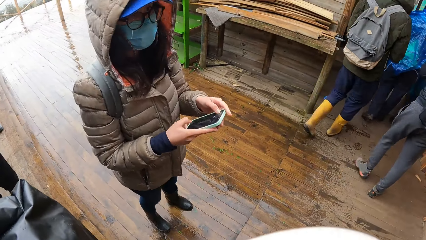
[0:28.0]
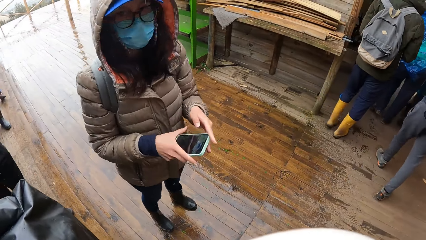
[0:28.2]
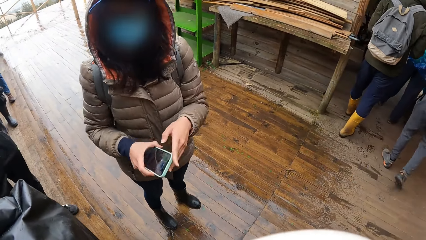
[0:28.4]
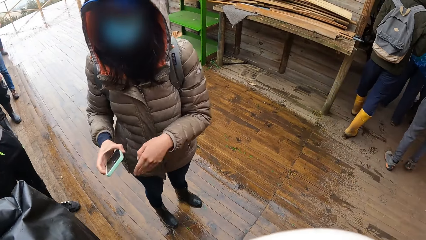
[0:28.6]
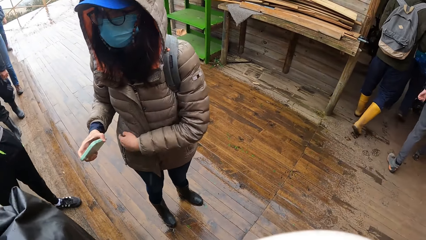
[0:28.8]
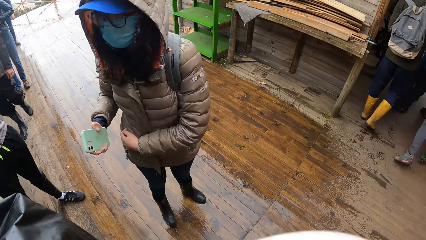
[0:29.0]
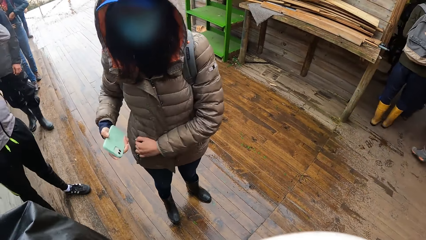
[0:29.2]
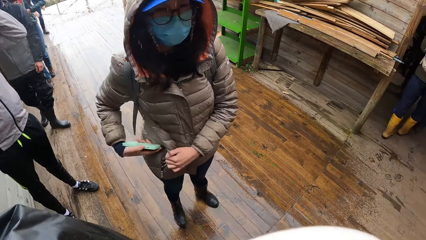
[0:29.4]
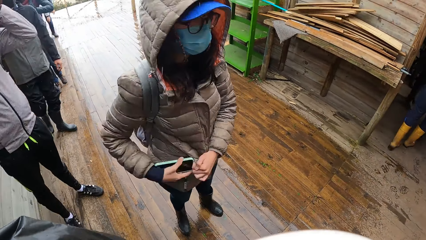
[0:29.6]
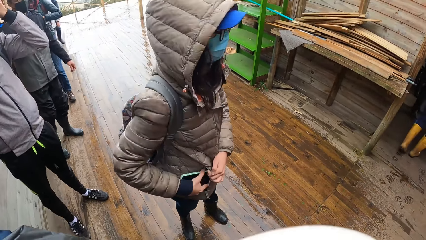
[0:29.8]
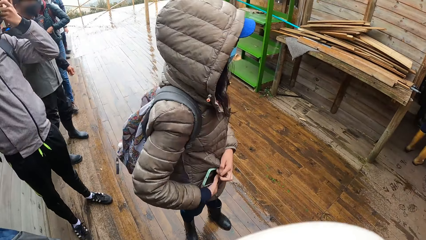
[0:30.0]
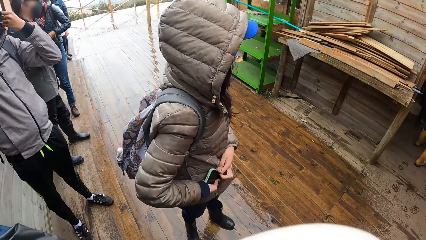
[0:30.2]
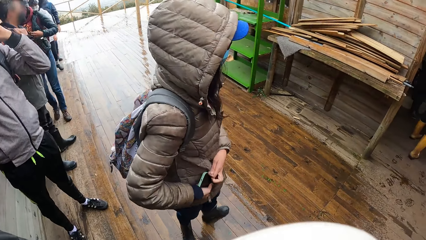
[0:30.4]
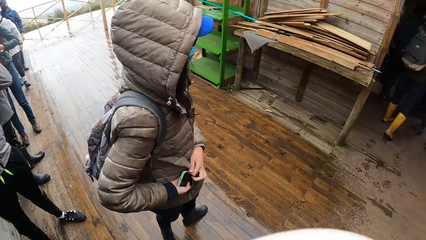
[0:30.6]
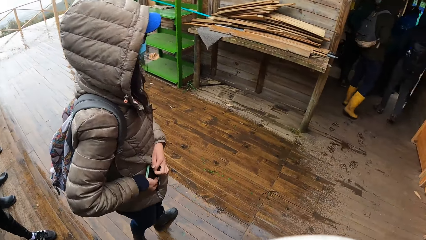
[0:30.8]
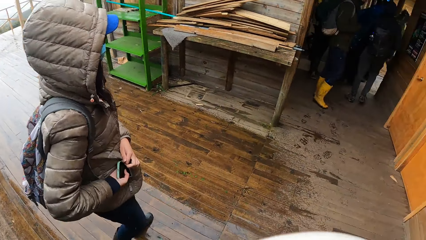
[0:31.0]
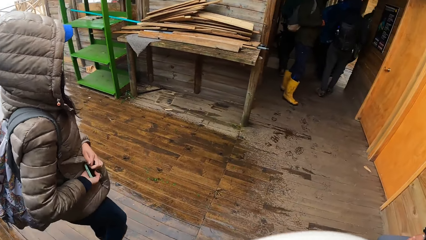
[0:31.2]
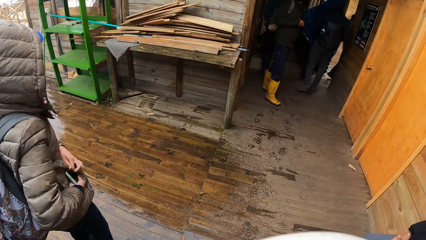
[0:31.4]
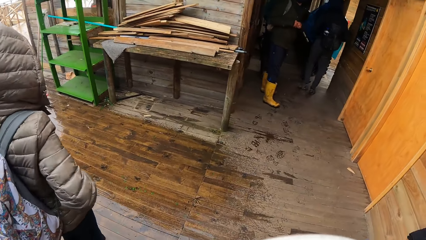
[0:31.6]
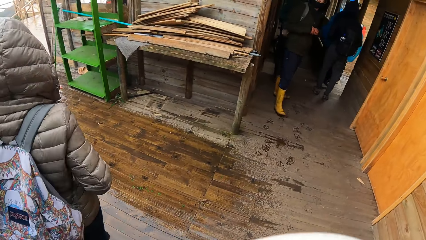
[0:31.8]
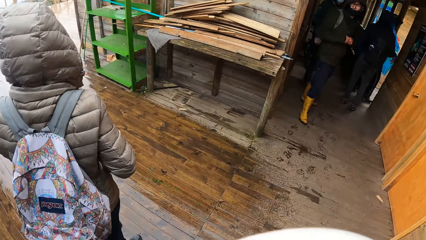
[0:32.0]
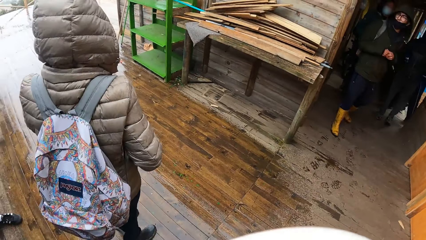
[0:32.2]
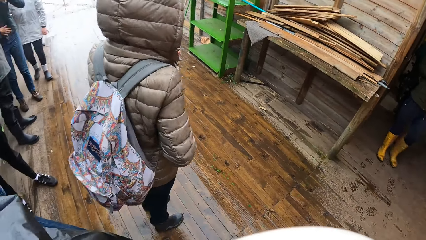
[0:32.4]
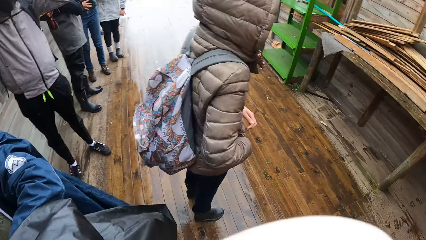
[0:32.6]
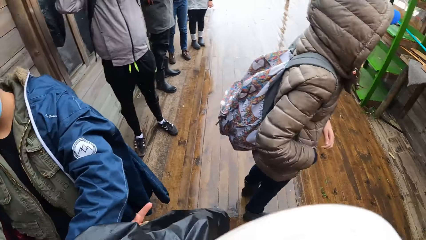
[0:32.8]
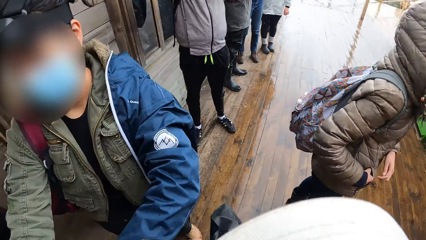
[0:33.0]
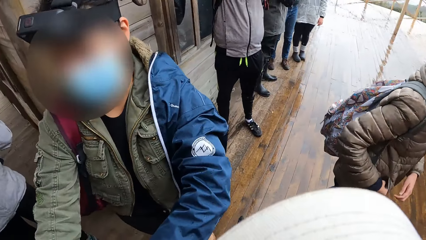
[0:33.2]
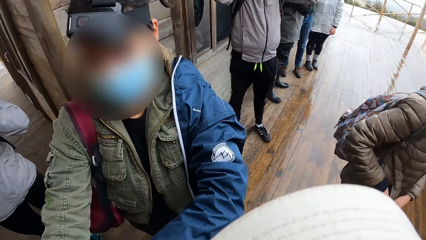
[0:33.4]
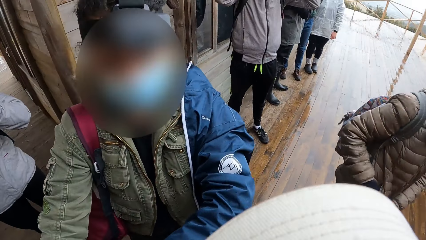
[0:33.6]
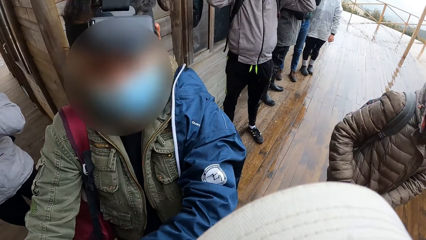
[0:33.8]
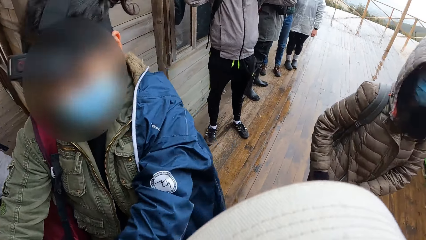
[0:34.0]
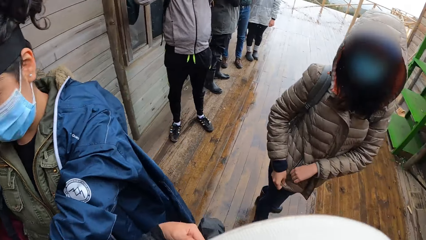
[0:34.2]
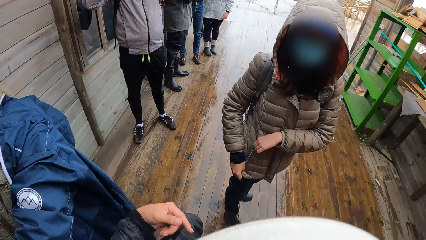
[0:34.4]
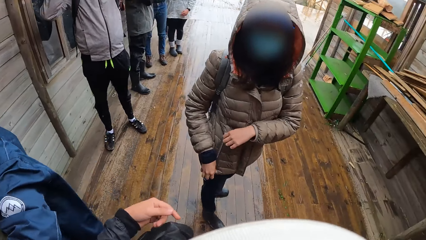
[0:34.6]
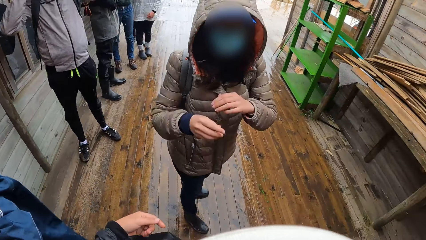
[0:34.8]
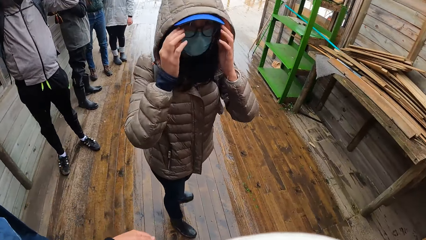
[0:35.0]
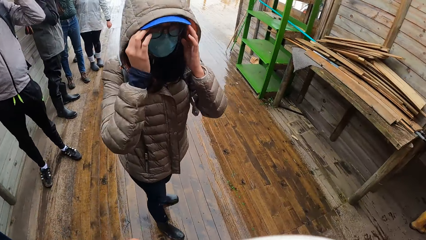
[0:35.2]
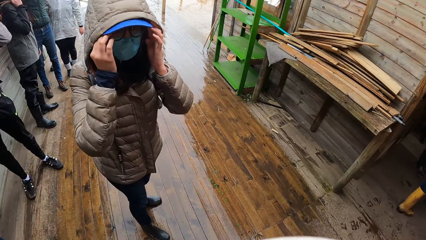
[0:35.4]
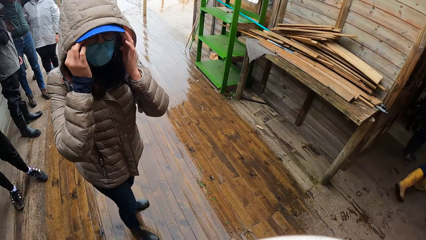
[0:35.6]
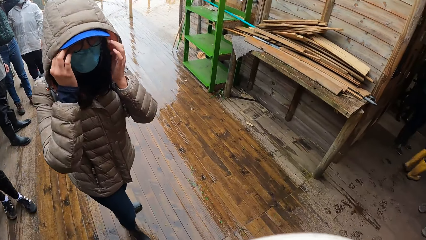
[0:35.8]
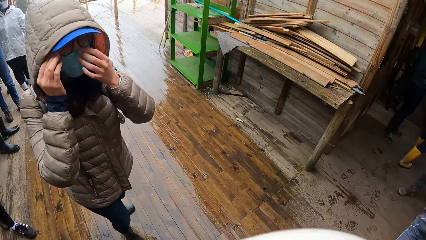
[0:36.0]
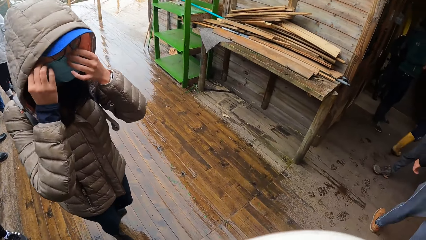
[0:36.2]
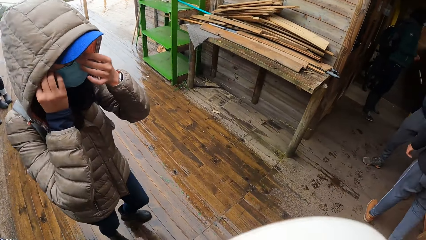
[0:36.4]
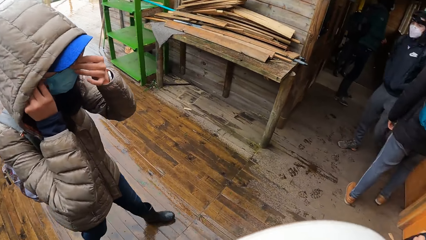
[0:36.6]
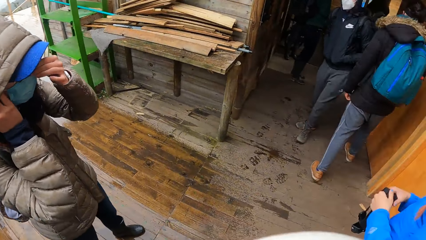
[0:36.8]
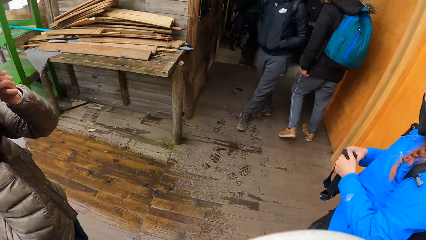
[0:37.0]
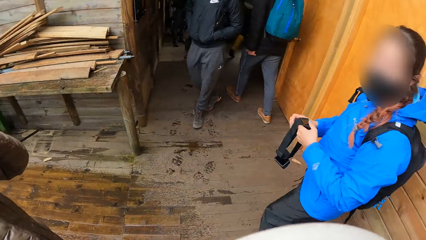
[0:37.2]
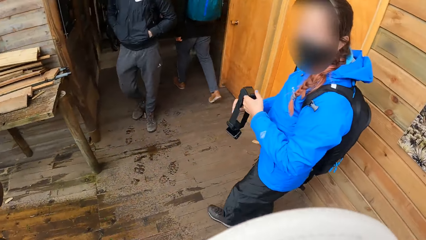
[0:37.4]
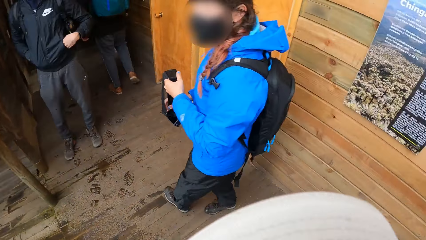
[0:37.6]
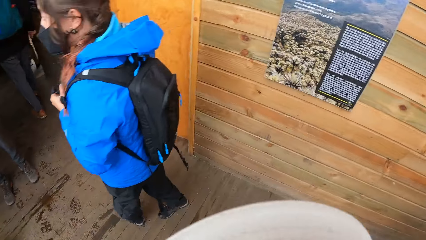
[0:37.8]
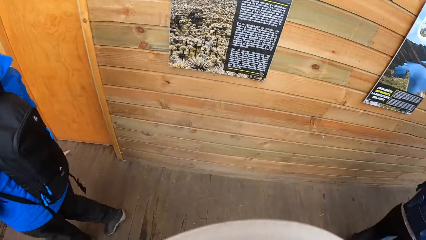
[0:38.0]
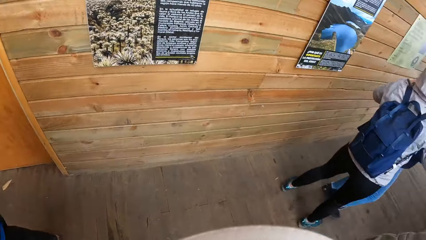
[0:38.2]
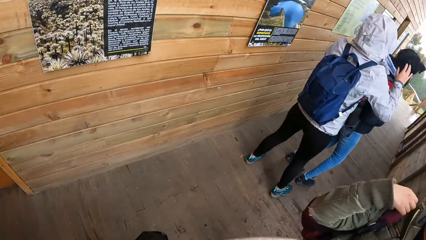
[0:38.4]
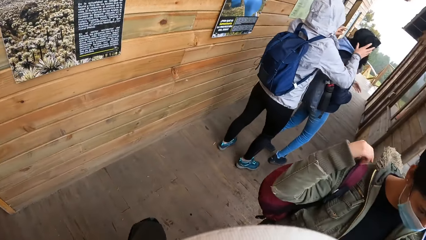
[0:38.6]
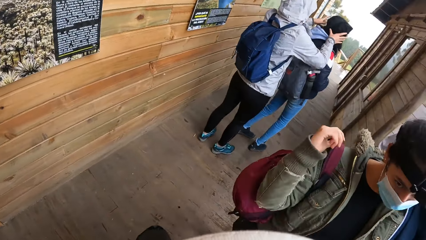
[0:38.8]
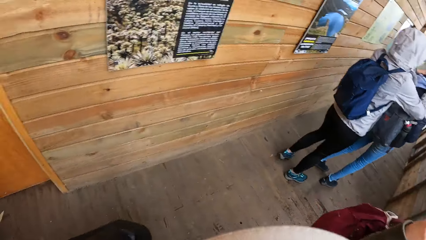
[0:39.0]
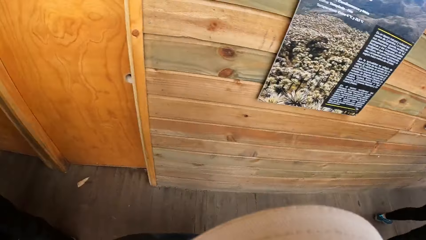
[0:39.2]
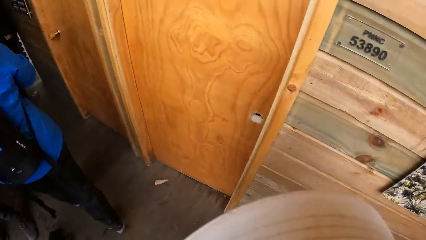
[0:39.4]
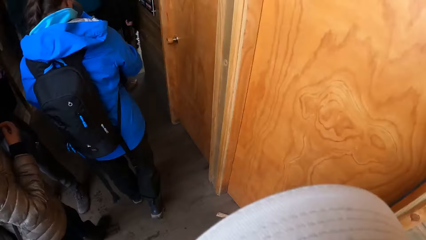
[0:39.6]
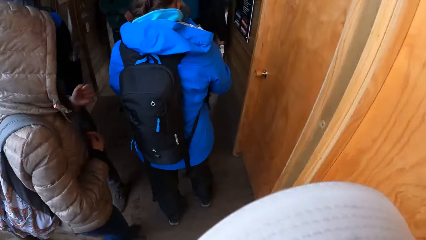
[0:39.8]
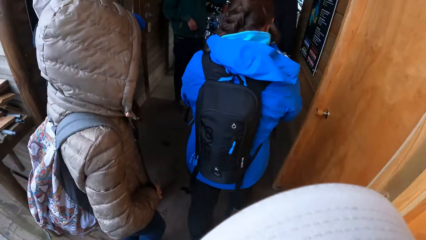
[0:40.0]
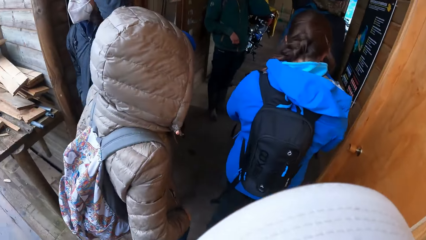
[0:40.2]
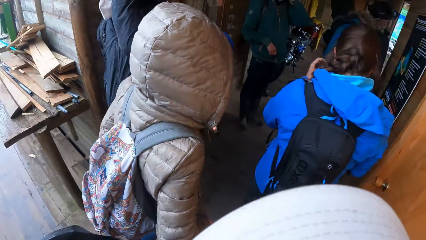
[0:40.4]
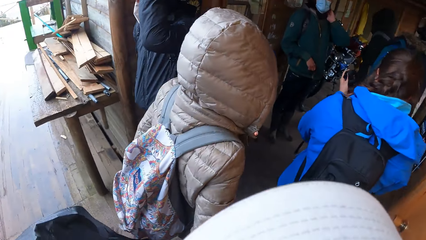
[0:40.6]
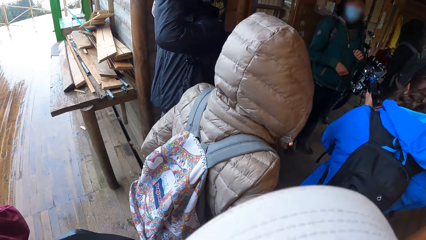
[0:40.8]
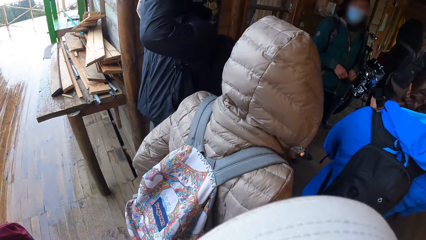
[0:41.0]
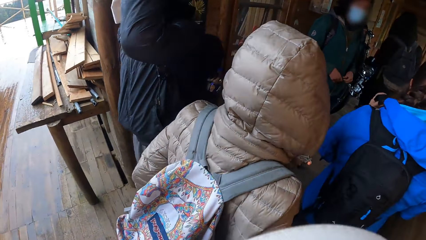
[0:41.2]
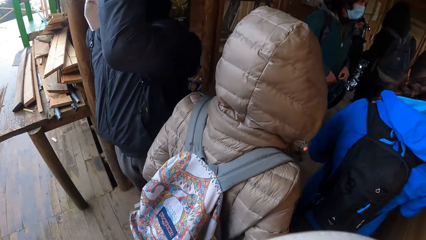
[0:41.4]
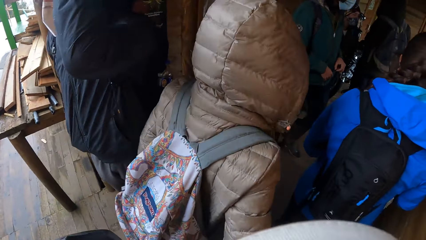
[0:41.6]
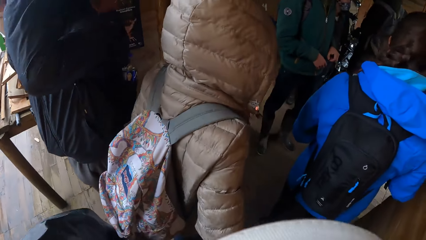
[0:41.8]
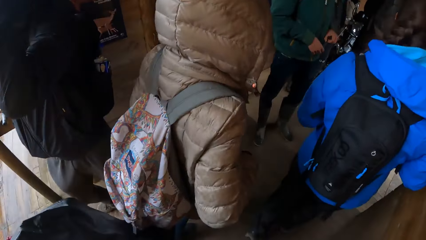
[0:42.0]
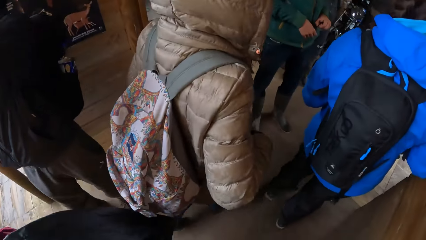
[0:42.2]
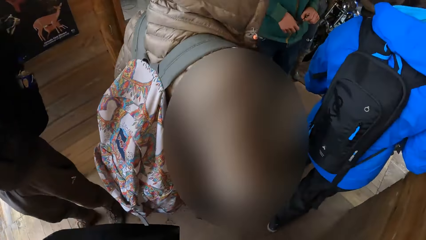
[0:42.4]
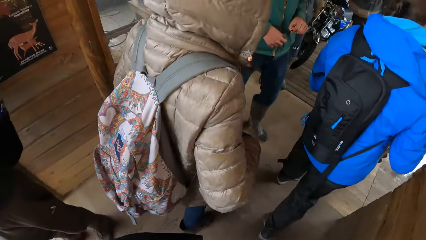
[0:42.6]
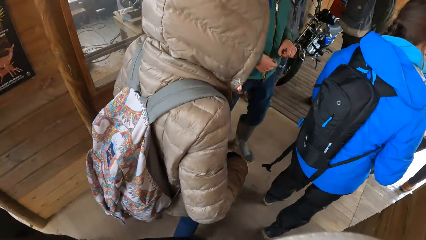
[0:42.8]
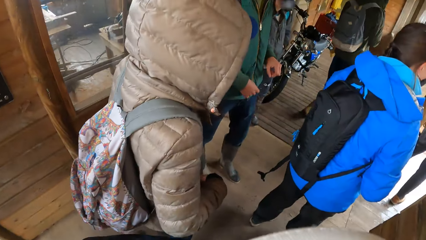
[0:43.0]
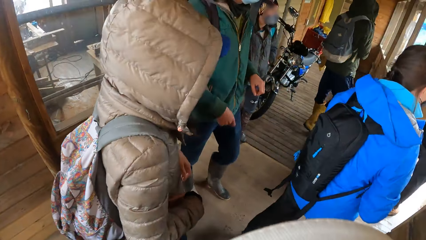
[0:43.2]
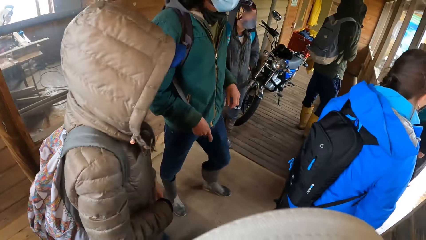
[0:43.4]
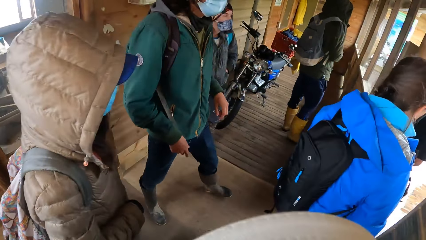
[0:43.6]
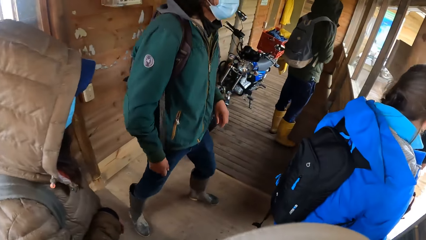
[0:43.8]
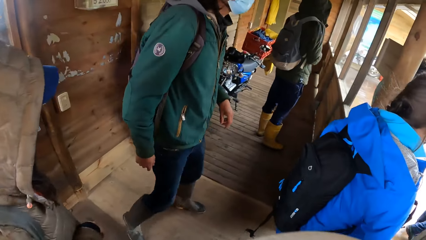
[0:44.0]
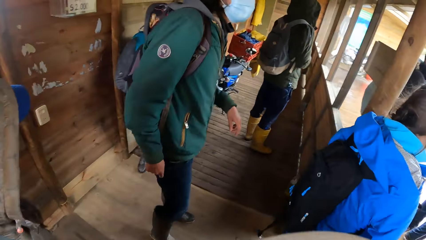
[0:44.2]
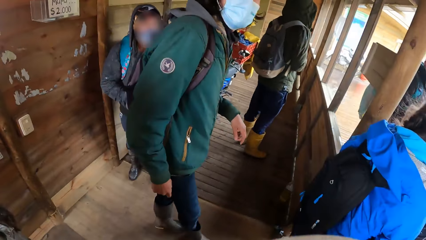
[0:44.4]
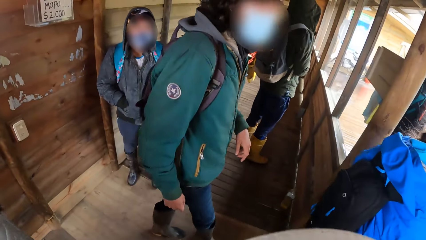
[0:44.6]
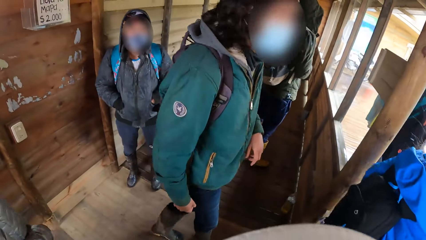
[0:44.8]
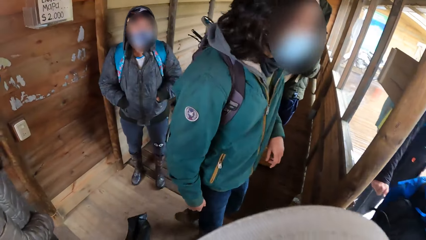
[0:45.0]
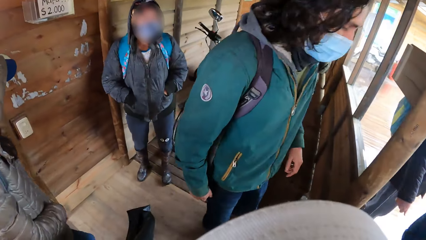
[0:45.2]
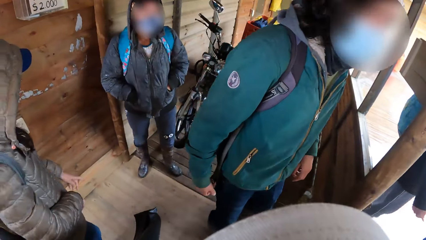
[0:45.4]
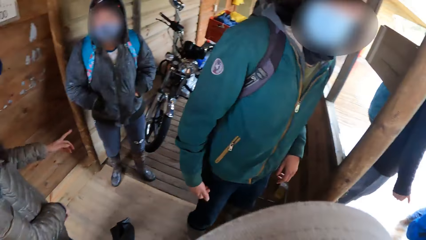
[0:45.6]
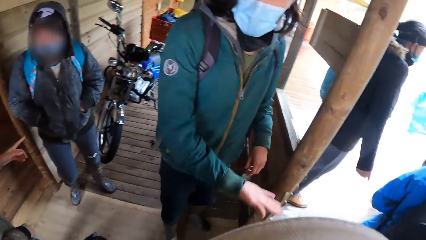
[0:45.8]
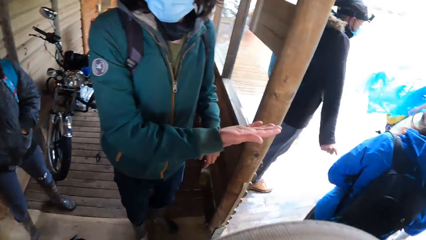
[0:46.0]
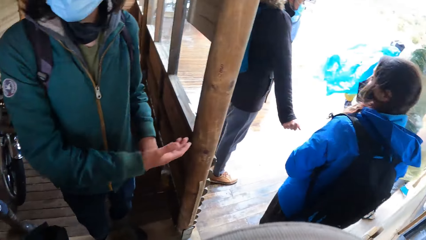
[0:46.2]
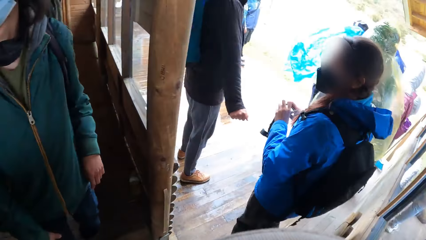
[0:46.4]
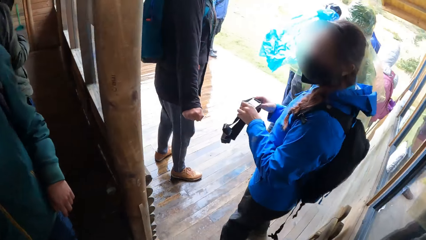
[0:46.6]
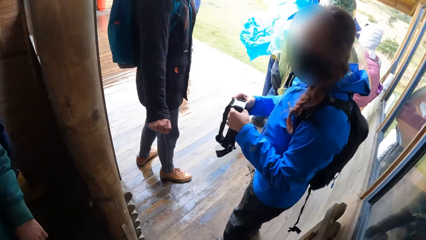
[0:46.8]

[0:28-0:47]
A woman holds a phone. The camera wearer looks around. The woman puts the phone in the pocket. The woman adjusts a mask. The camera wearer walks in the building. They walk around the compound with the colleague.
